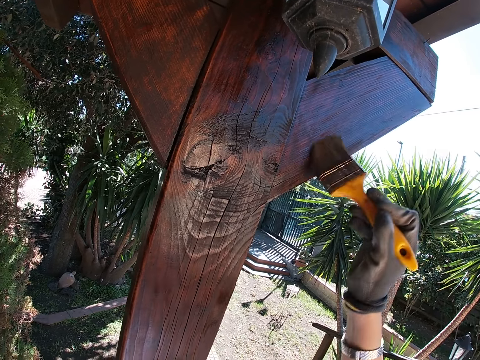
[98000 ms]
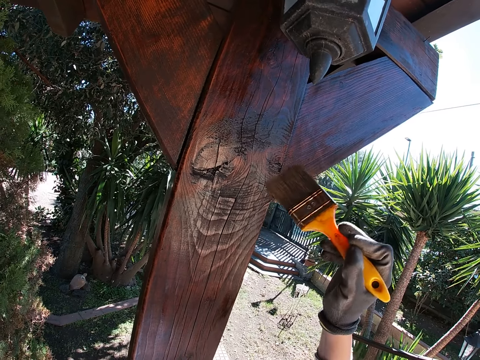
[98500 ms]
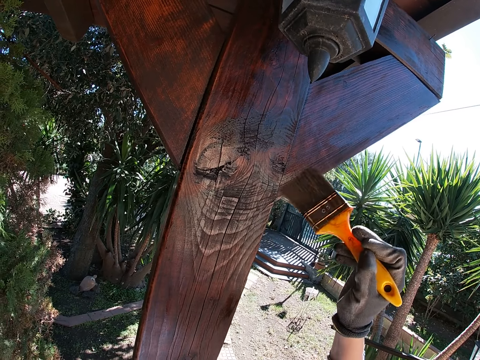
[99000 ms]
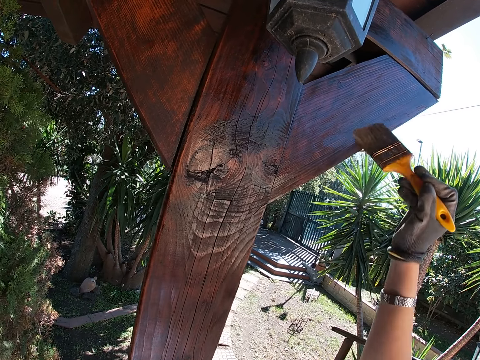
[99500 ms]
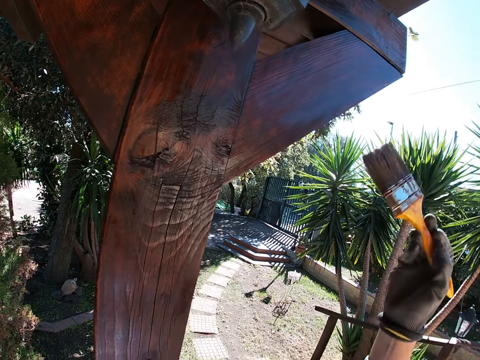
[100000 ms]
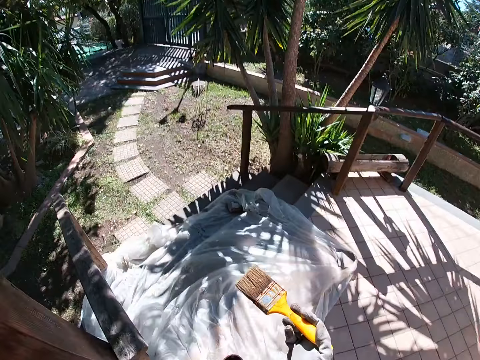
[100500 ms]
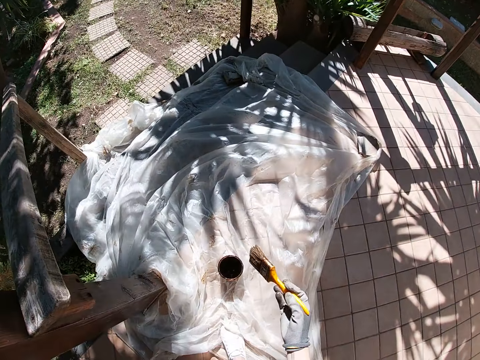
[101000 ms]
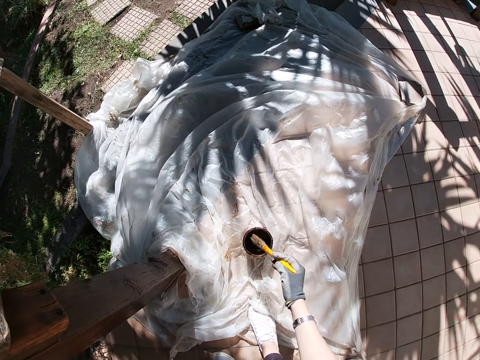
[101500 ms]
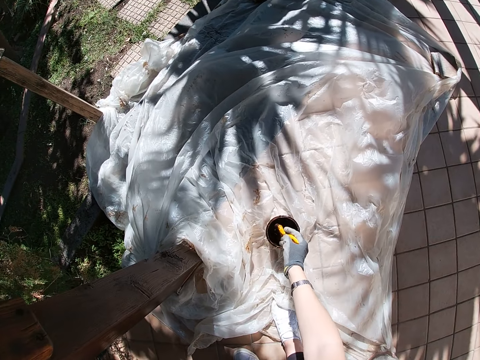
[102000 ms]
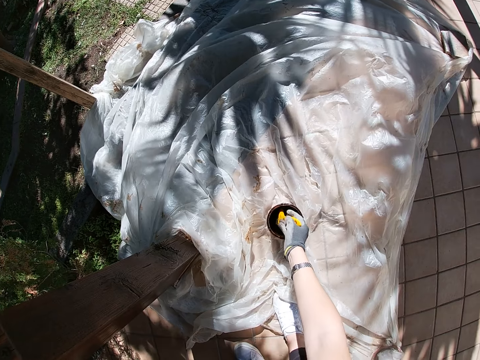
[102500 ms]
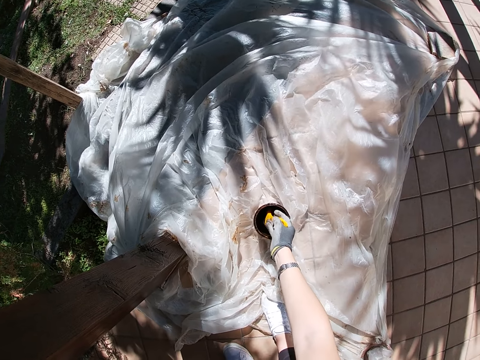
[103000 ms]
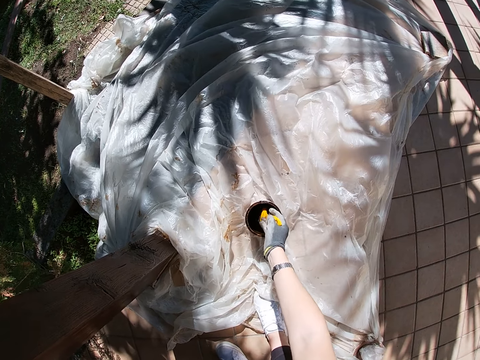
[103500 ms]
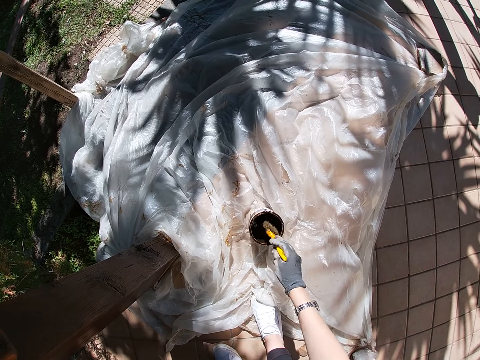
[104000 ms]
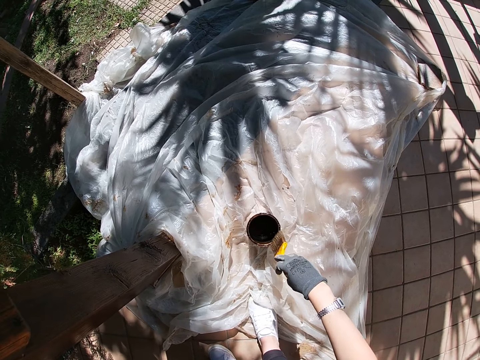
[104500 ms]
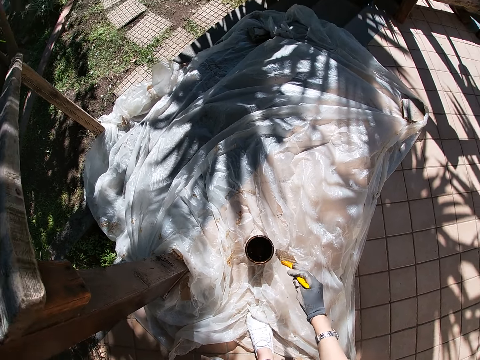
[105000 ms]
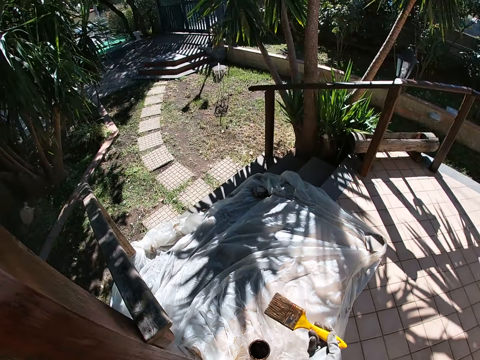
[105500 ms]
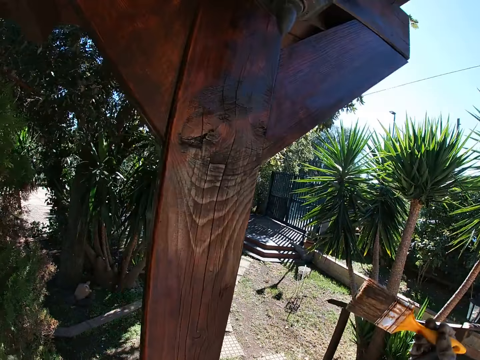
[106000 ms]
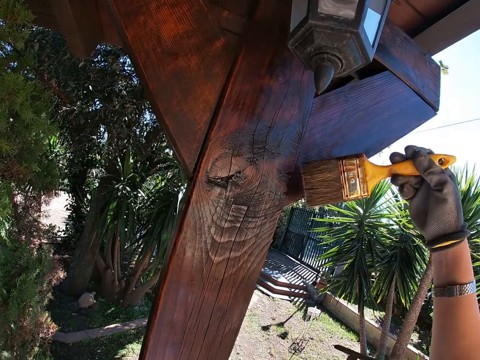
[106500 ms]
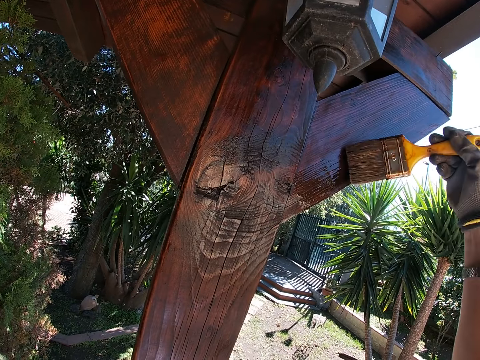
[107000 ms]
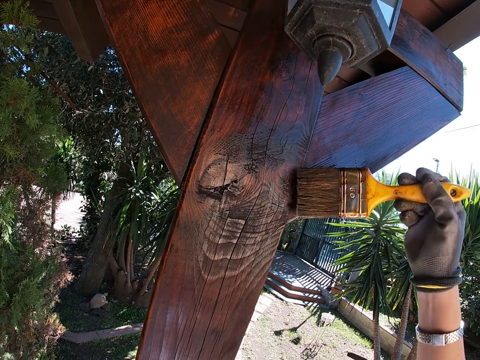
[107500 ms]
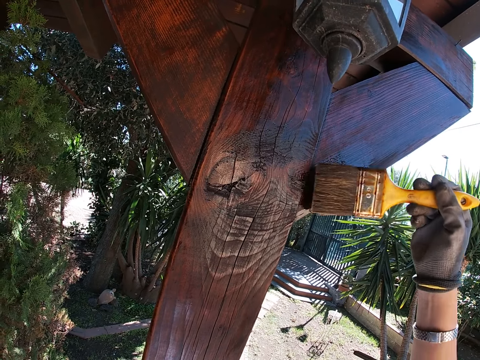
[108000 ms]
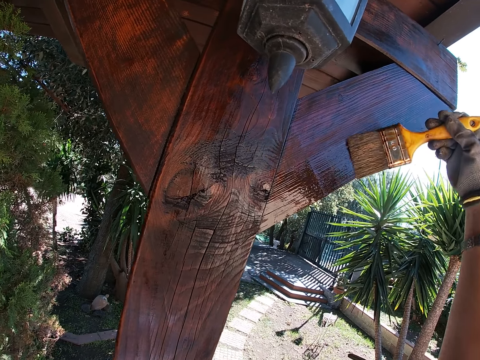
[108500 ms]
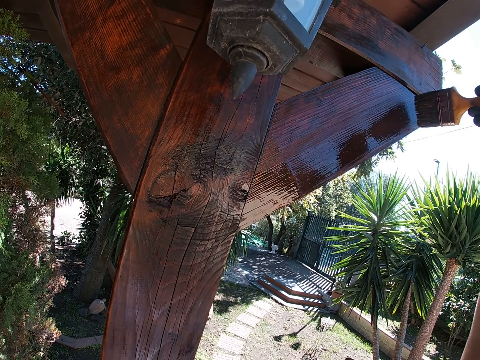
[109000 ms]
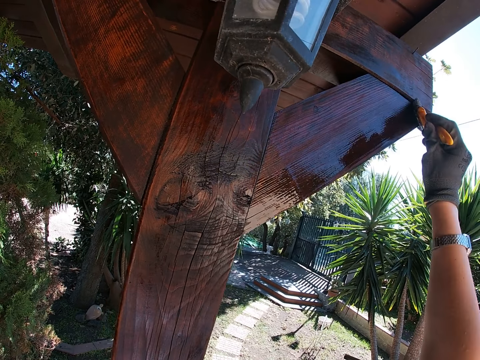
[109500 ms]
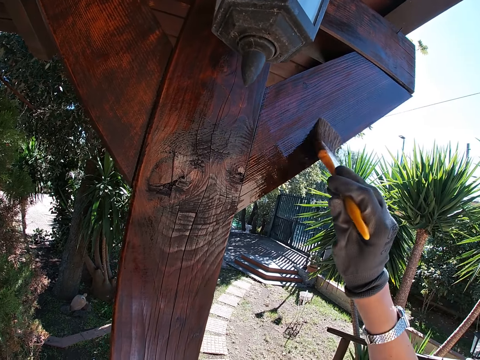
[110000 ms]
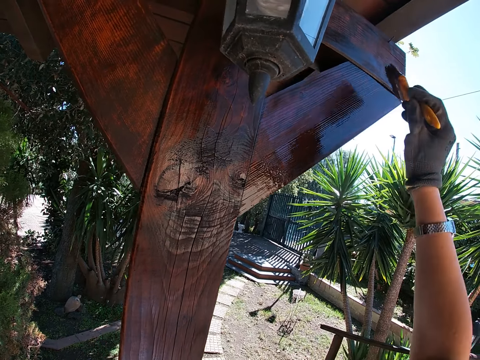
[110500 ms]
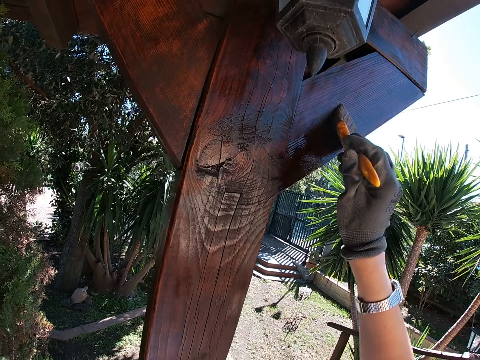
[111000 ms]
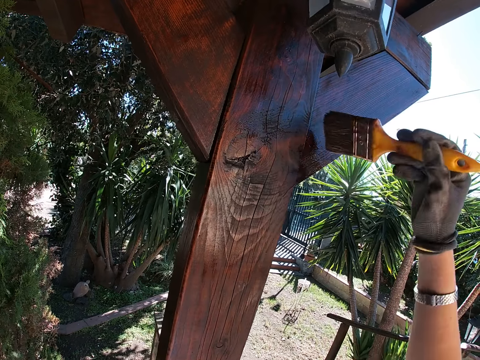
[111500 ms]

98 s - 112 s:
The camera wearer dips the paintbrush into the paint container. They remove the paintbrush from the paint container. They wipe excess paint off the brush. They paint the porch pillar.

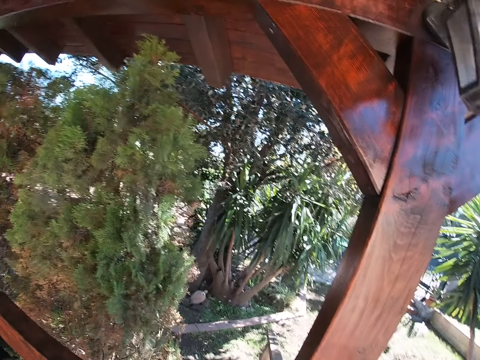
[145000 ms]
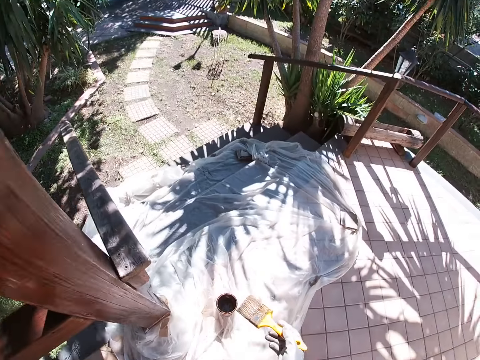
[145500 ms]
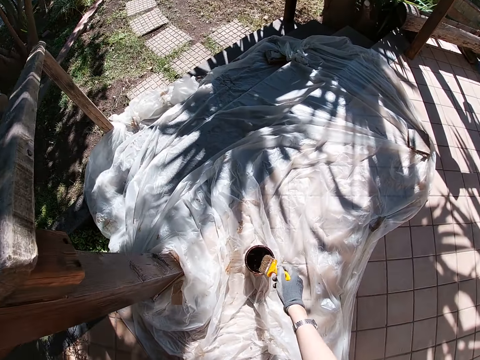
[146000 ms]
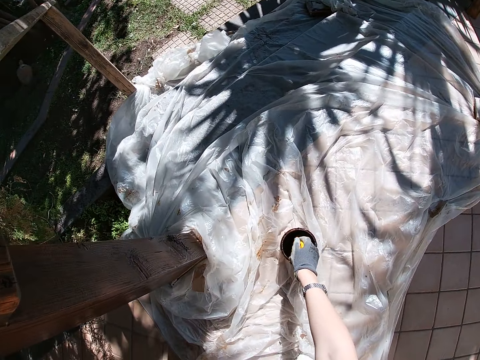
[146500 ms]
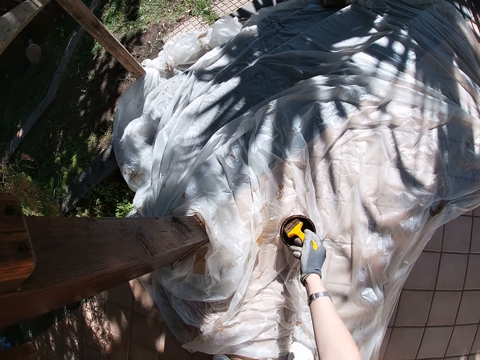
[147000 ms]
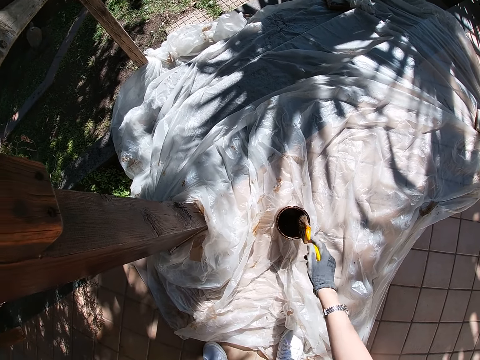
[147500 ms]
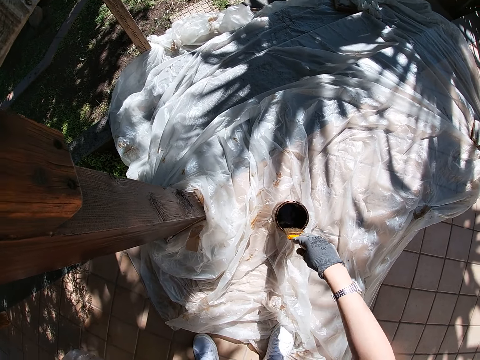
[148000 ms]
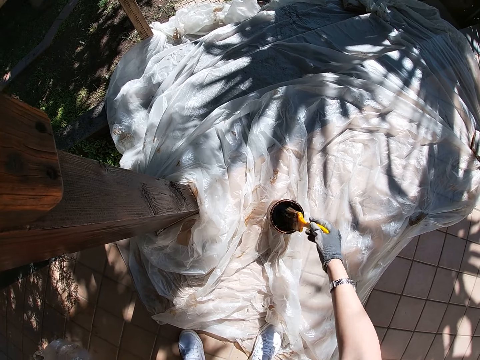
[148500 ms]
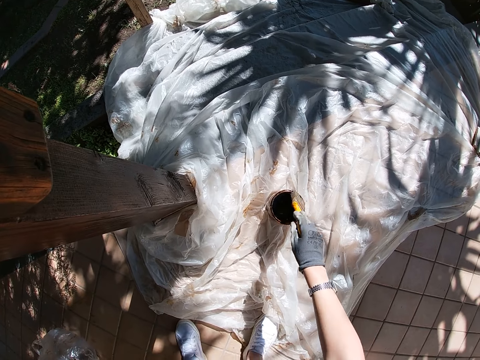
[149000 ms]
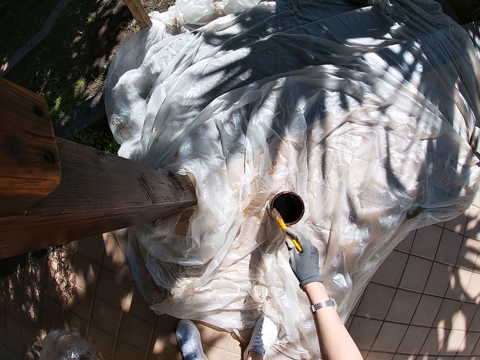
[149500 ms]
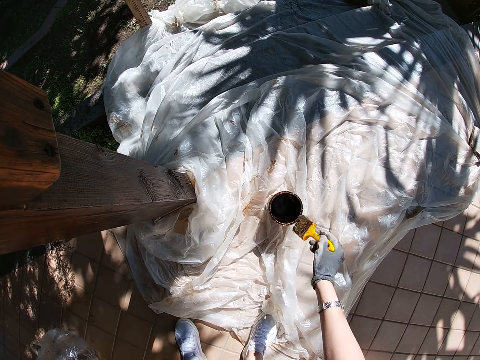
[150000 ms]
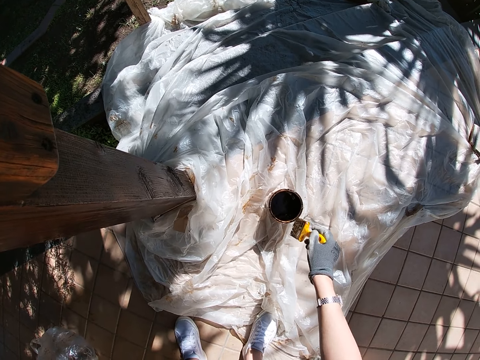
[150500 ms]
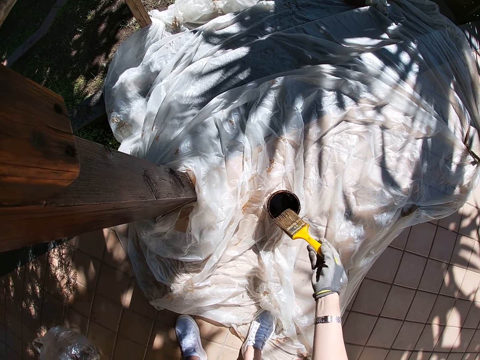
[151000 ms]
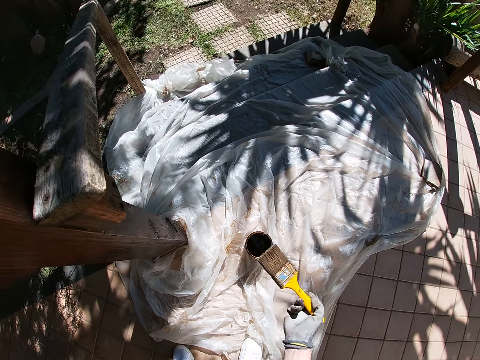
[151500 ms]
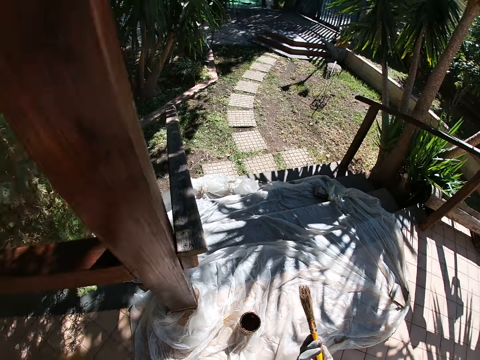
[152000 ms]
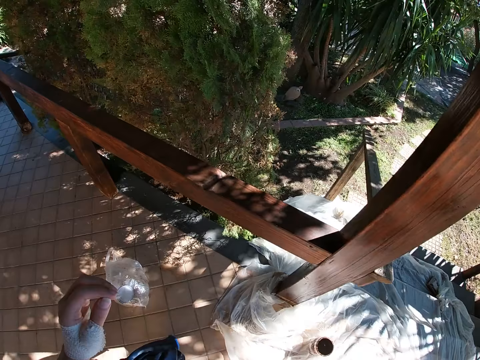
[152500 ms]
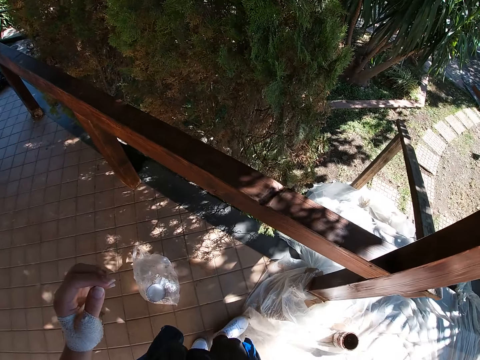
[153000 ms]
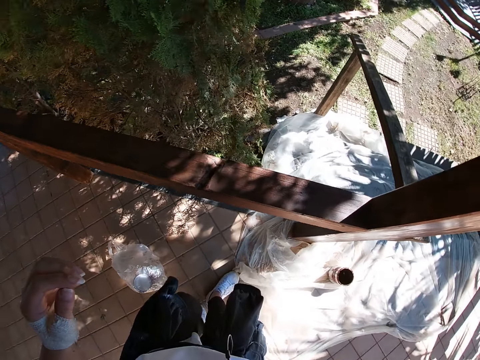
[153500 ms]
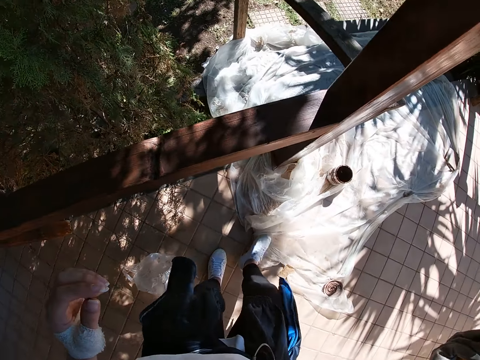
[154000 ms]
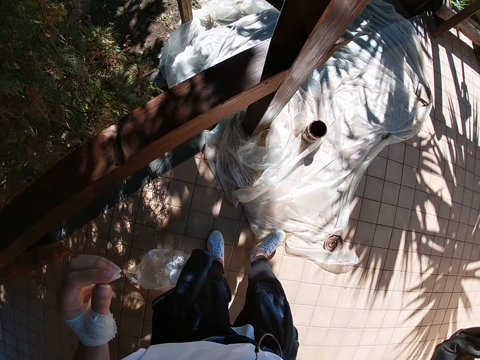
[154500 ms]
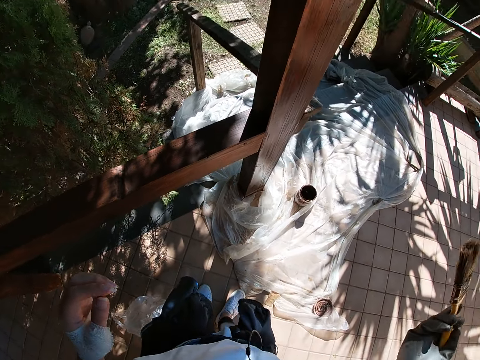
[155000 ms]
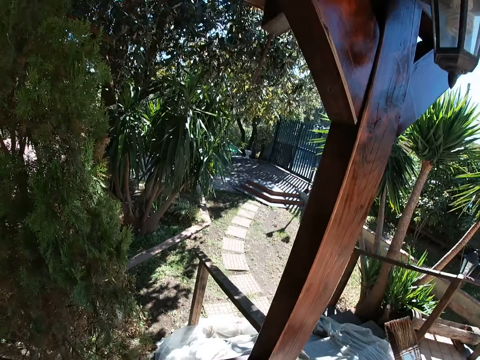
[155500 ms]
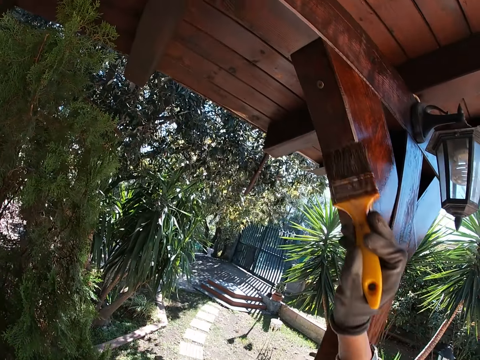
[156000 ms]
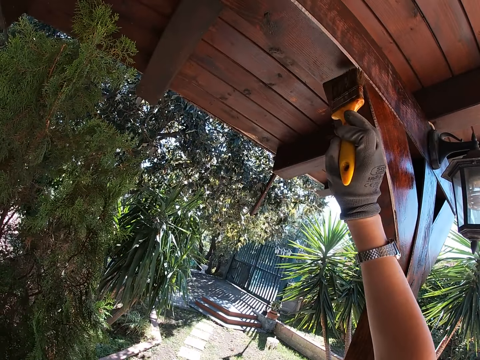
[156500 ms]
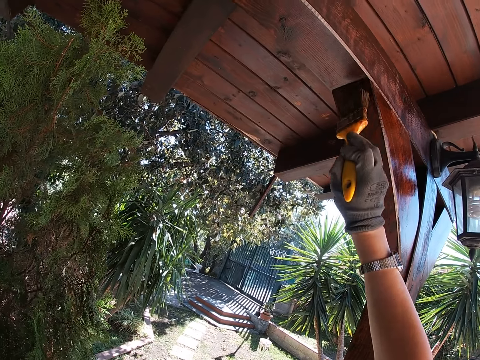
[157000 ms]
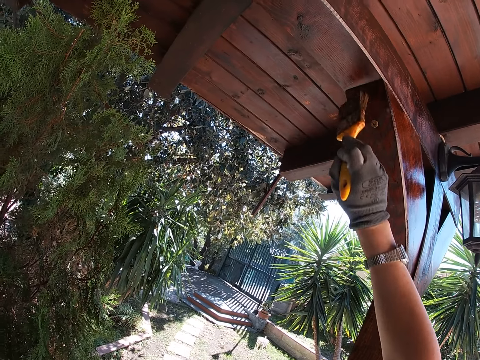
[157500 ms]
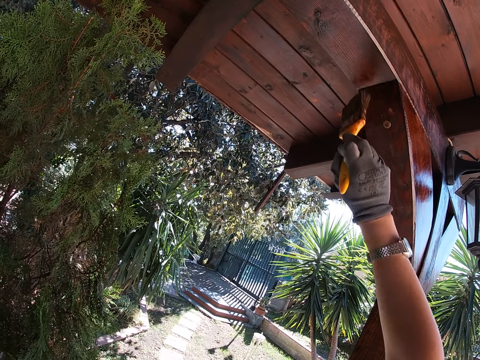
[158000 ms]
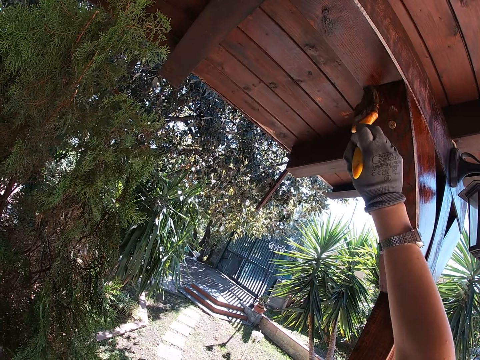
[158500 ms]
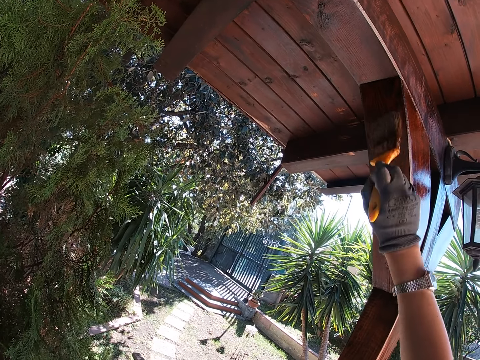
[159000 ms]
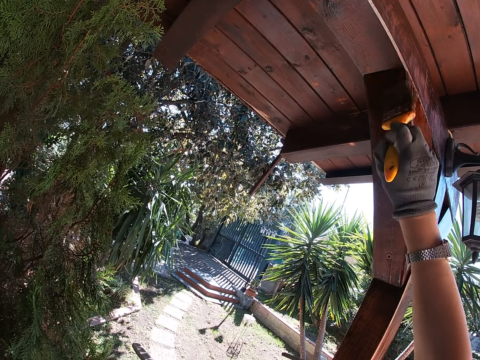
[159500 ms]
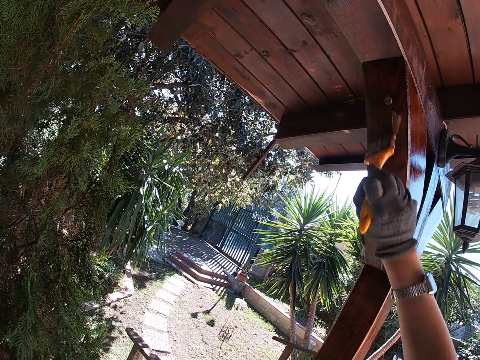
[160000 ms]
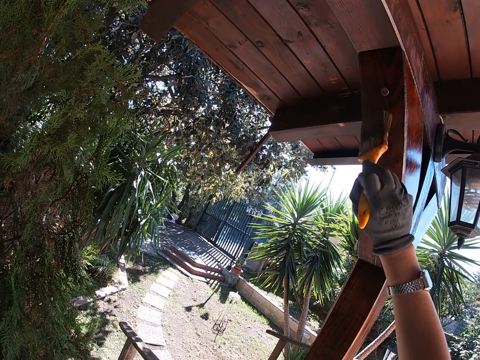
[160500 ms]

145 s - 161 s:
The camera wearer dips the paintbrush into the paint container. They remove the paintbrush from the paint container. They wipe excess paint off the brush. They paint the porch pillar.
